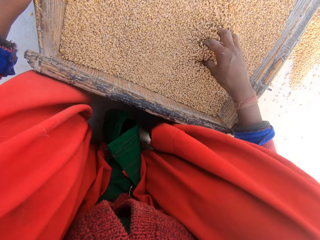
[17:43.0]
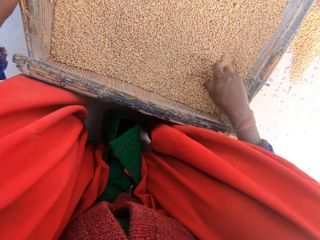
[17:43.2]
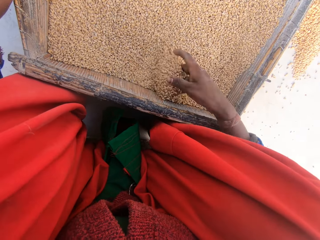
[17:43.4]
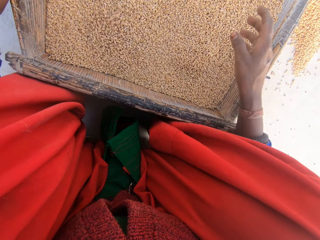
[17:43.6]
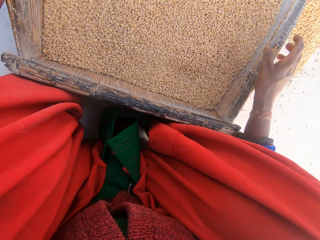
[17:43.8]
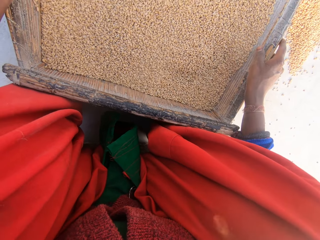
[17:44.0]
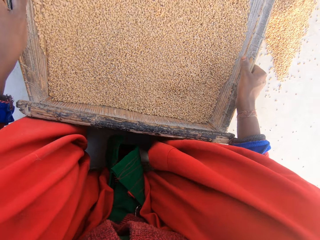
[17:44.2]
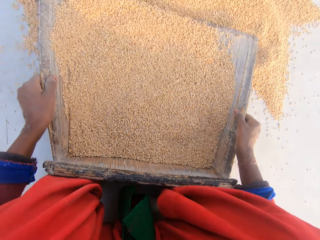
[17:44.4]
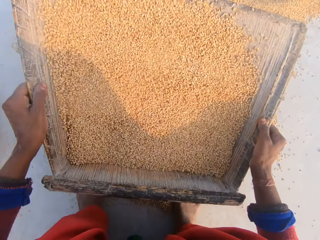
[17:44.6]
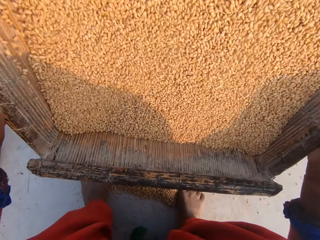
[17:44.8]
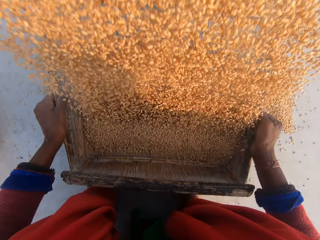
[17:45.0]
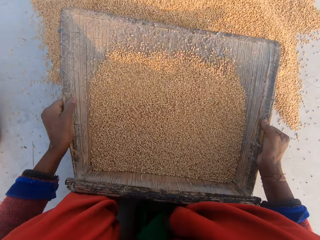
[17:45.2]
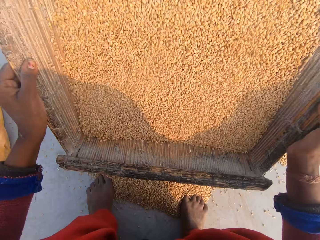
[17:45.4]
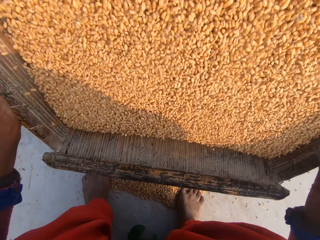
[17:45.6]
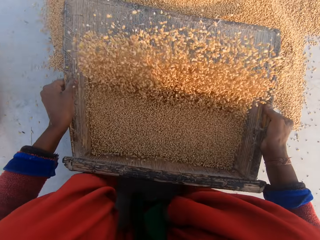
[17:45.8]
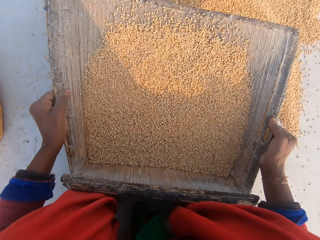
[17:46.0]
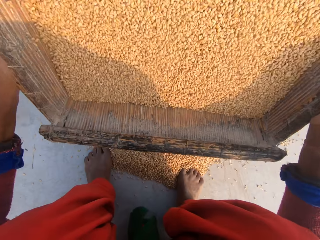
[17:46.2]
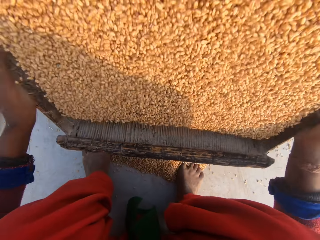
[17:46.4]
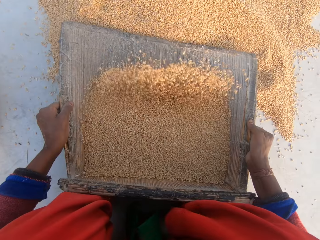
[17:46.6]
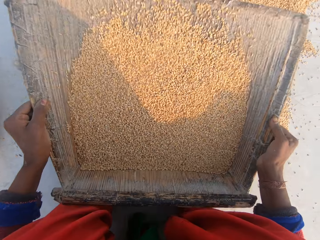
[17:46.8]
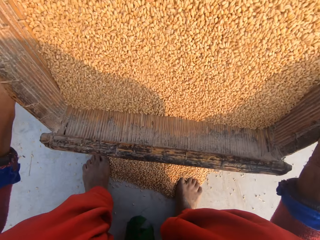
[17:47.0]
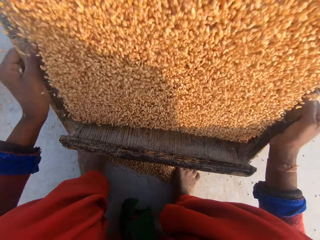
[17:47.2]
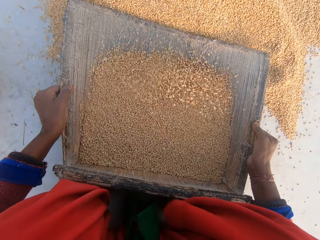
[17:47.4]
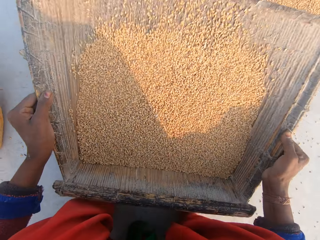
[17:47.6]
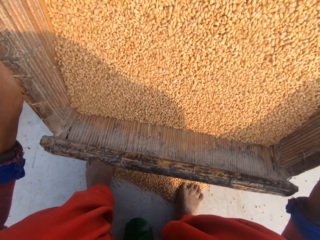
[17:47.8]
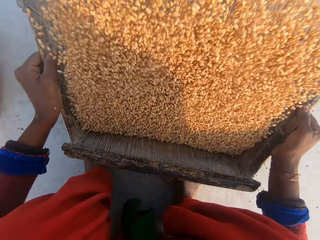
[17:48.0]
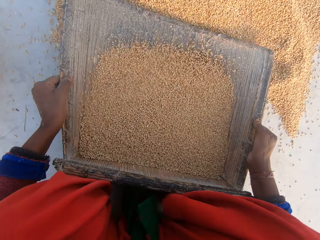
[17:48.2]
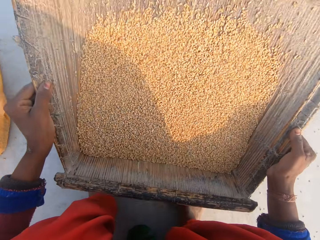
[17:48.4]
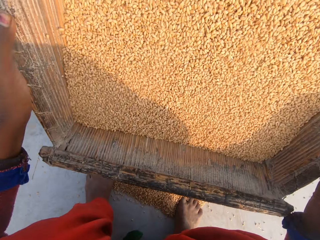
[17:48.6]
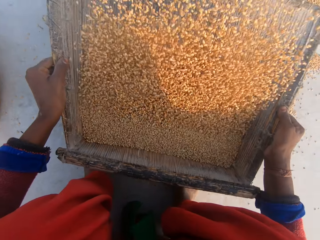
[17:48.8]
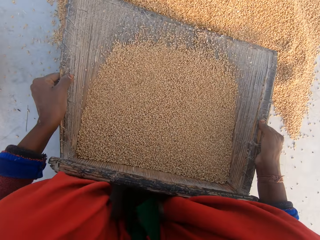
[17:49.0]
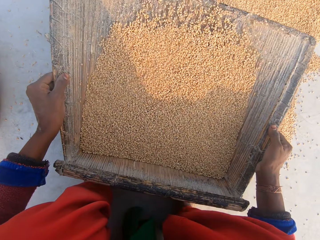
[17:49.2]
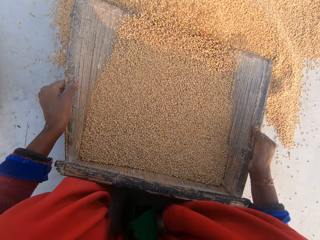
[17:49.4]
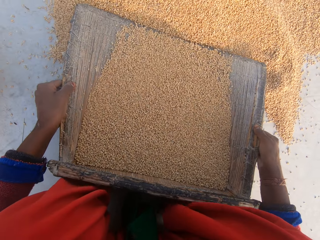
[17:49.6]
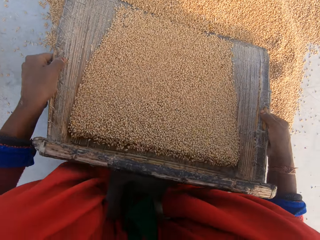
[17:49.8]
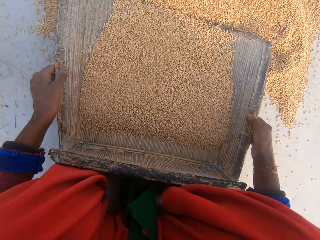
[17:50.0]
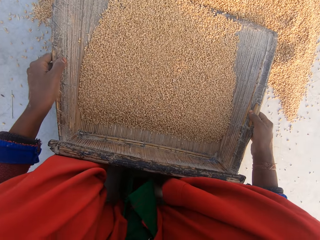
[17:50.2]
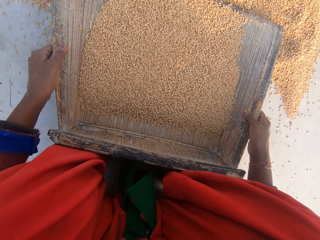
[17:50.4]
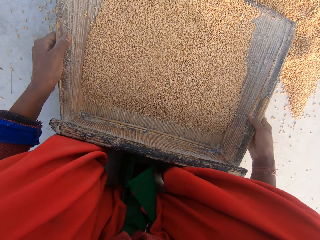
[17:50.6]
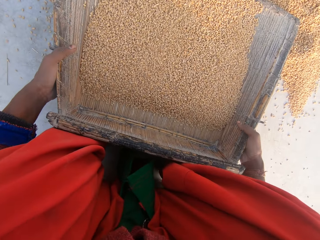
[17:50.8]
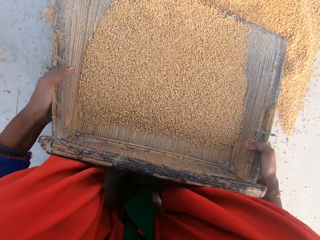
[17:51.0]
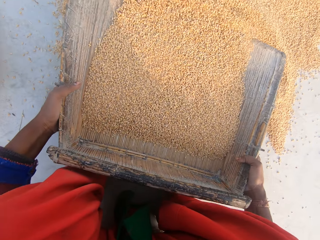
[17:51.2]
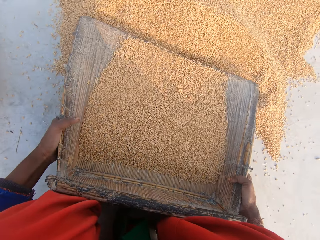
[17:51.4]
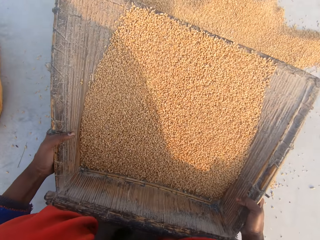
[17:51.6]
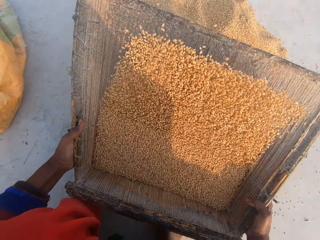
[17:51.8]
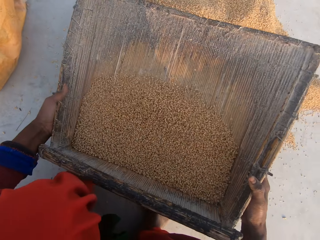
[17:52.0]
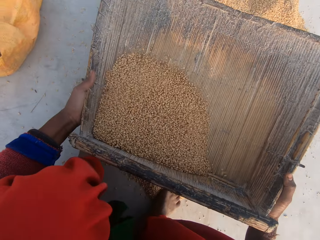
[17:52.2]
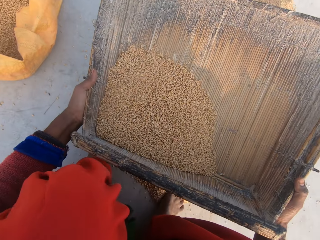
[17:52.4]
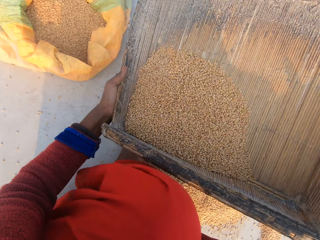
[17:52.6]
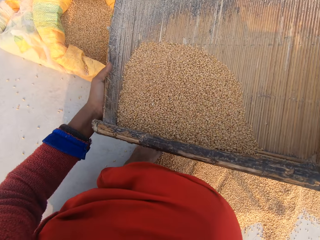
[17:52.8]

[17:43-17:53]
The camera wearer removes dirt on the millet. They sieve the maize with the sieve. They stare at the millet.

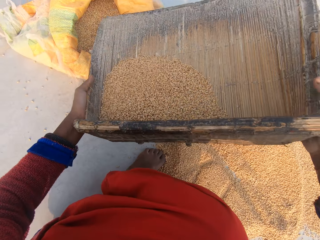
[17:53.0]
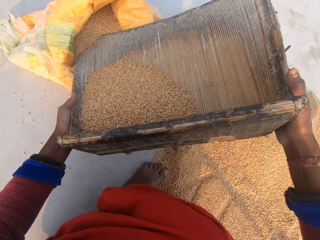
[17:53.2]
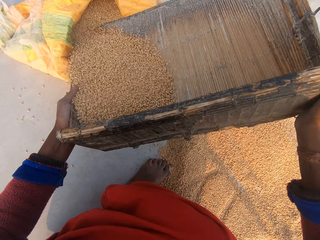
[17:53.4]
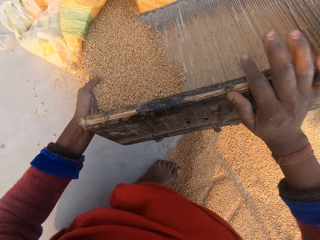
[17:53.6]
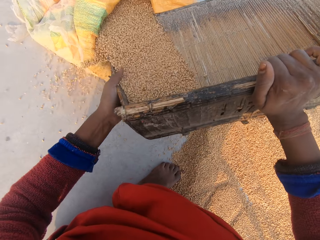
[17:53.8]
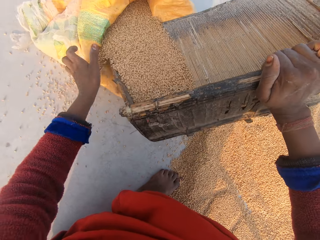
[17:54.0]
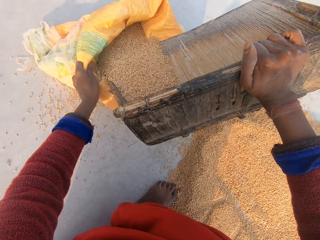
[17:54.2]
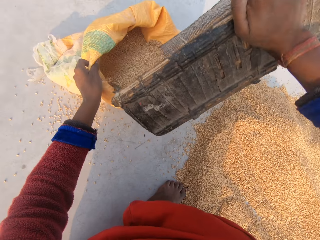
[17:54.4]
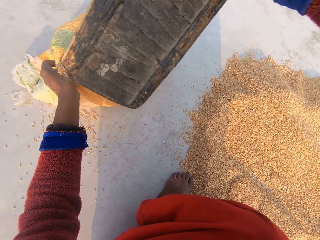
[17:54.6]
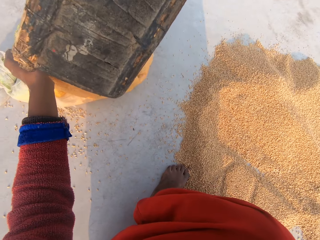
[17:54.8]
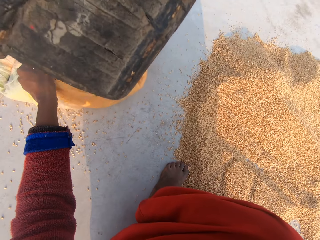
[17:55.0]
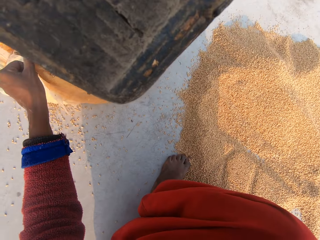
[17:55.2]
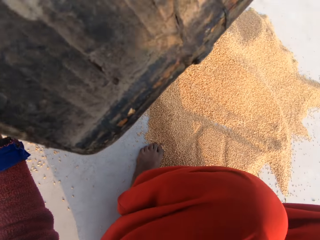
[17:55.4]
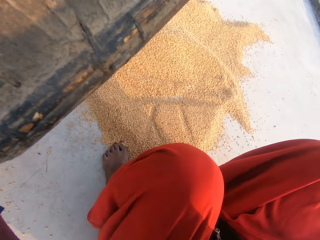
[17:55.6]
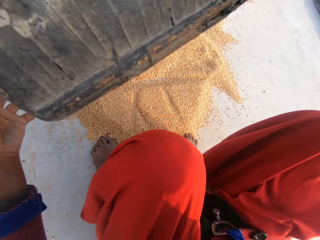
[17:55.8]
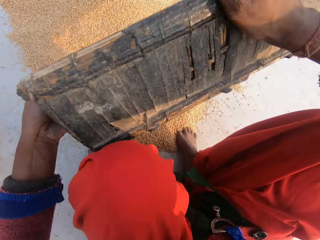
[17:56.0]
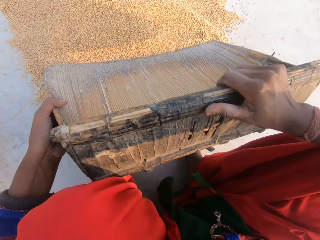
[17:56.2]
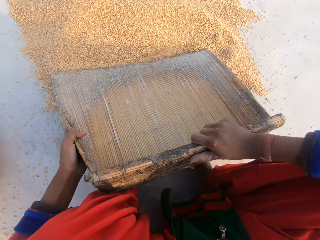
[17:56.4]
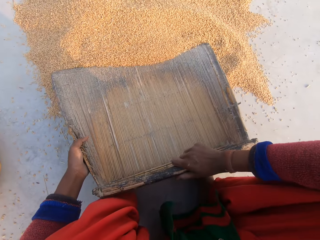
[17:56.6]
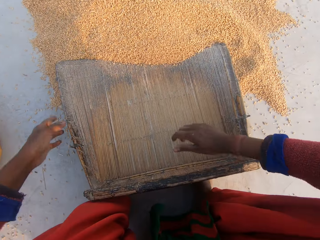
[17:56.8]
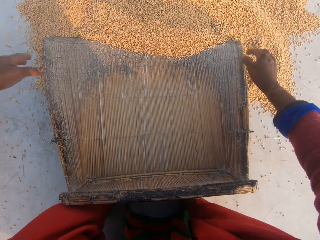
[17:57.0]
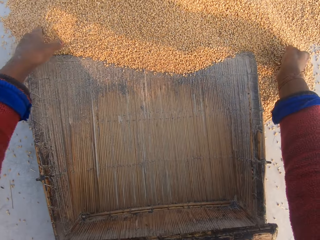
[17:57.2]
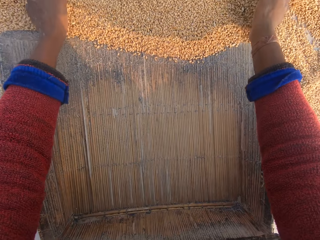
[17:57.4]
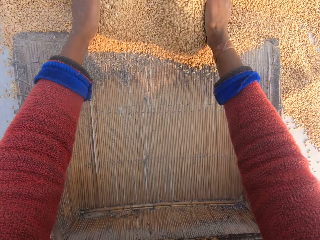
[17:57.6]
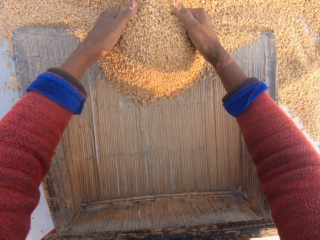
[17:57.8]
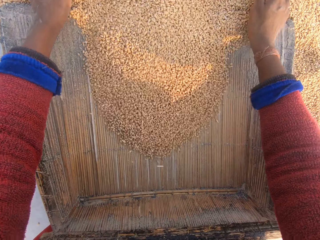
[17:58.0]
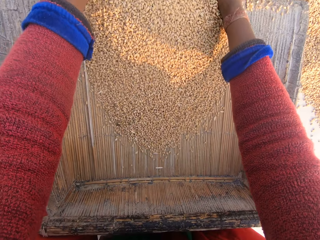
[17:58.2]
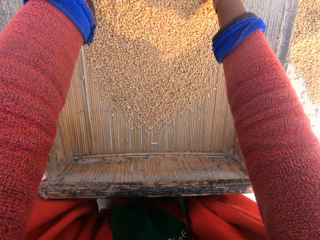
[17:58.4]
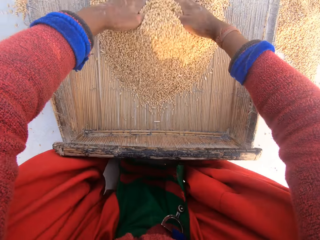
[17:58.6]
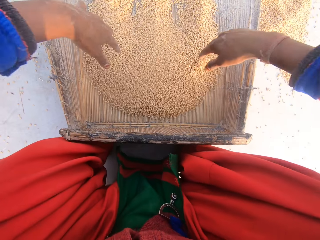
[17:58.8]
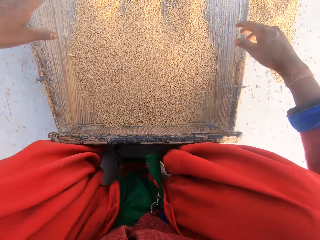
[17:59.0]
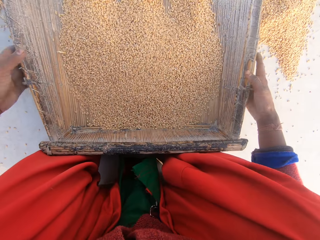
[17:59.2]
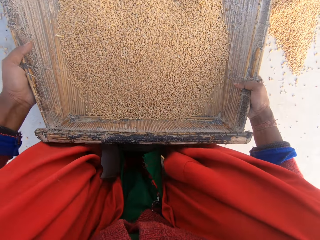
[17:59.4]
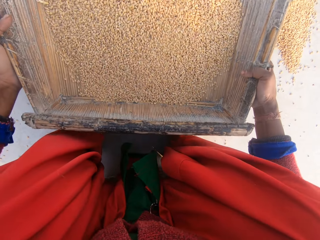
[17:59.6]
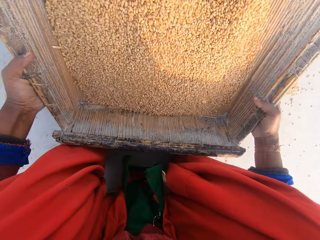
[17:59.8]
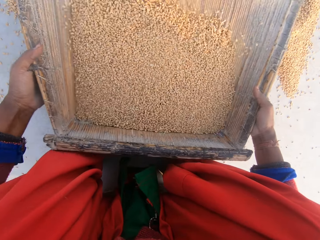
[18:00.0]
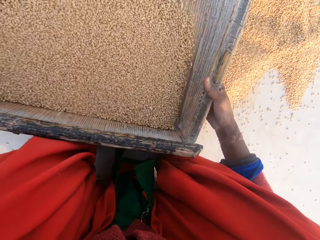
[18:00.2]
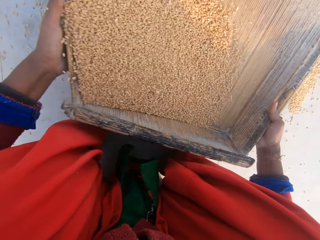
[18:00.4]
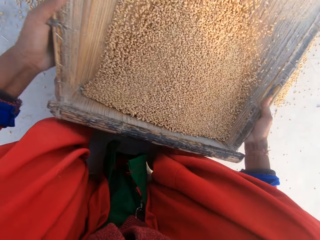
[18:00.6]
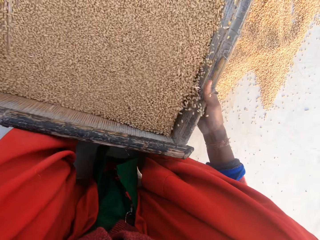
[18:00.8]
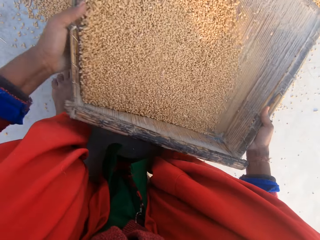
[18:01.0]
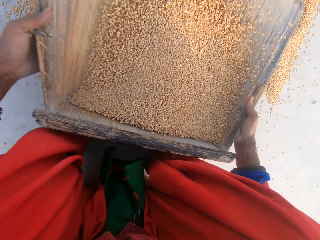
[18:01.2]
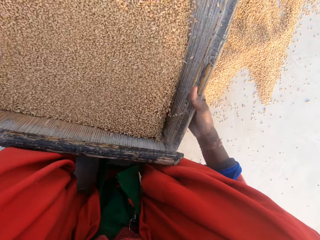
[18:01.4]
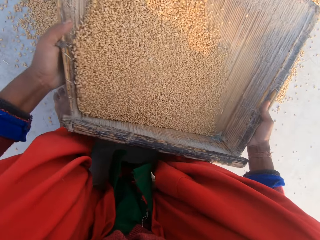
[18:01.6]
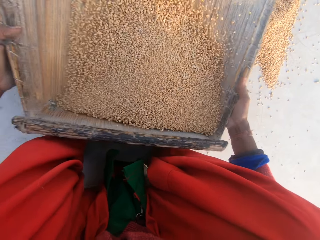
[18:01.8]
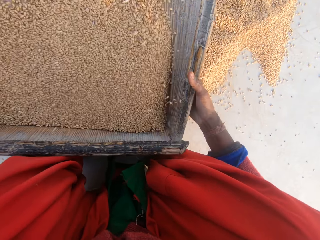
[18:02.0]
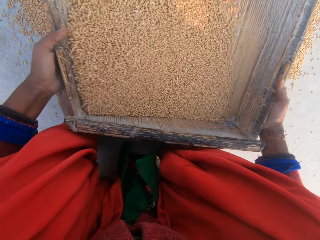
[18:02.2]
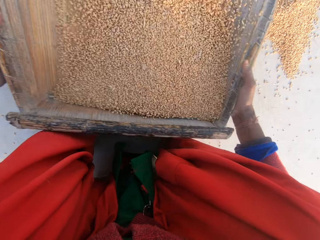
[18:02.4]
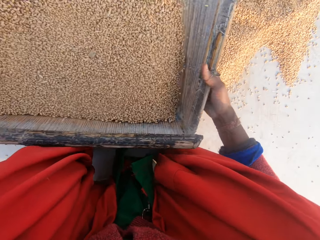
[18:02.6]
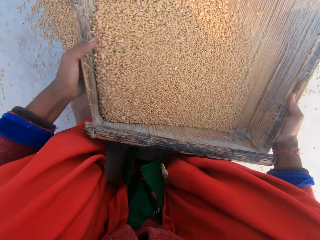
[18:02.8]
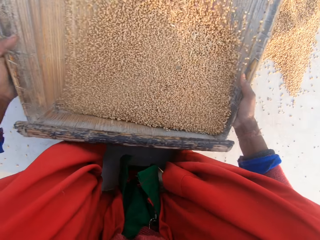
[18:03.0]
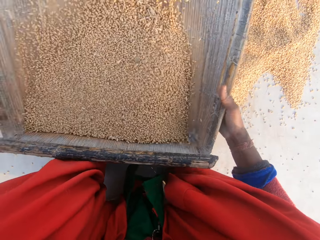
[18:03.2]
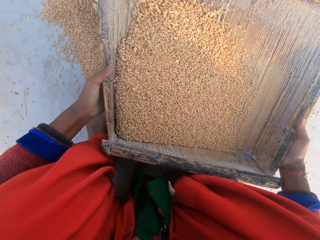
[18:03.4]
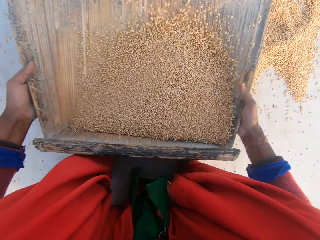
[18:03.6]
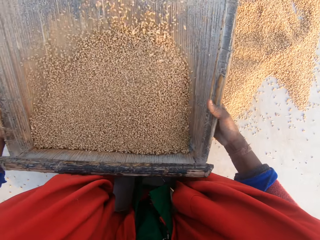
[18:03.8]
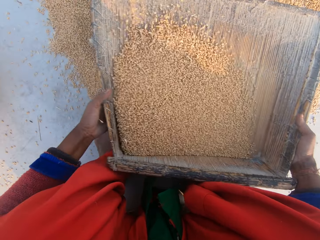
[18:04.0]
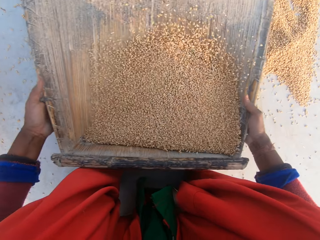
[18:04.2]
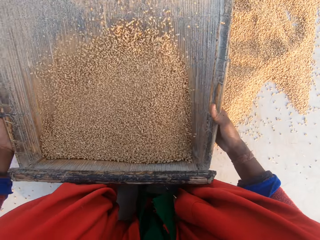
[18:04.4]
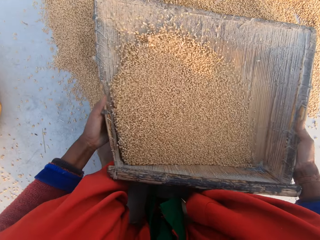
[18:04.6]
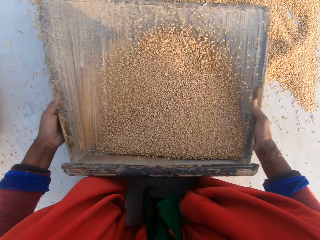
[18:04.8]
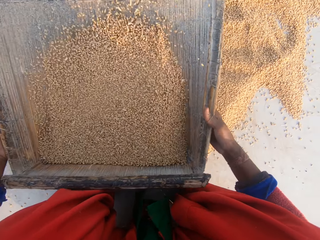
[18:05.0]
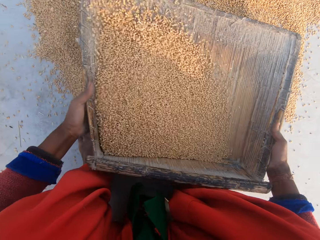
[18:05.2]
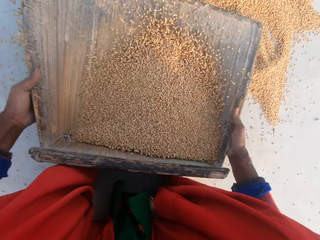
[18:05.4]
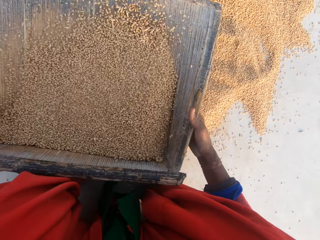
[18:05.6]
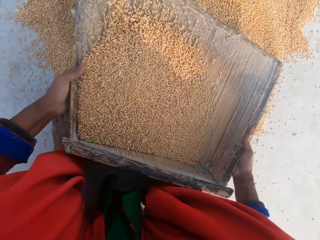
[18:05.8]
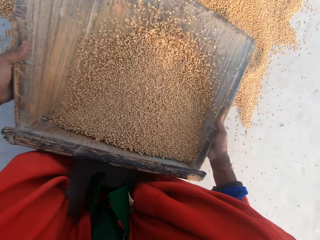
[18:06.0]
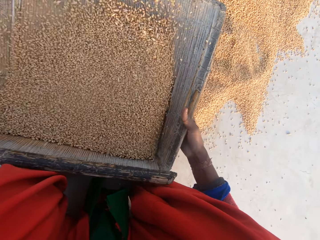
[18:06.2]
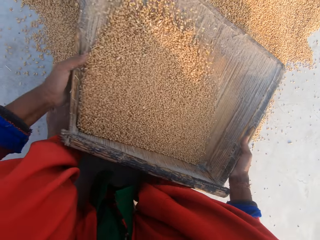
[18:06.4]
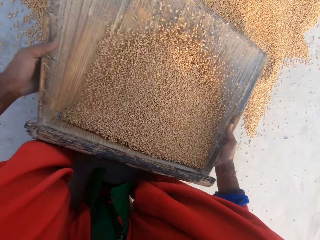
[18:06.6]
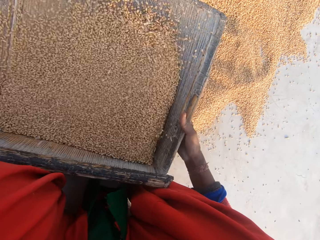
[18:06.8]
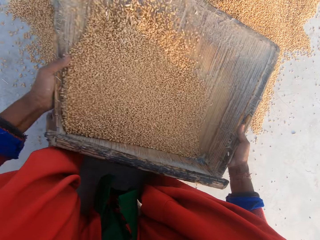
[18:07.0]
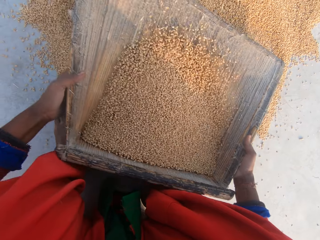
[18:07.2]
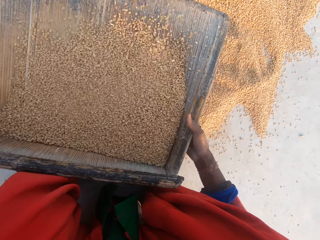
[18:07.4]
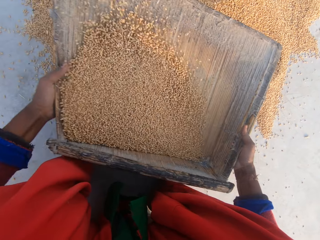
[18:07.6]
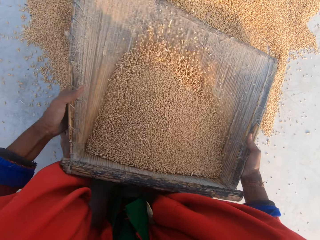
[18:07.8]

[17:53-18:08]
The camera wearer pours the maize with a sieve or grain cleaner in the sack. They hold the sack. They put the sieve on the maize in the ground. They scoop the maize with the hands into the sieve. They pick up the grain cleaner. They sieve the corn stock with the sieve.
